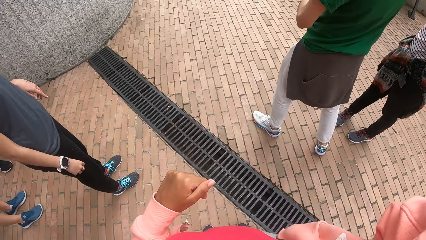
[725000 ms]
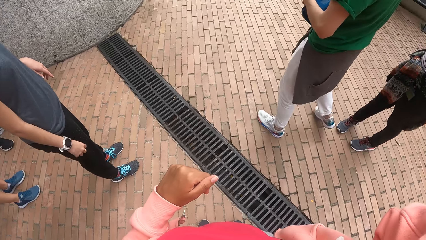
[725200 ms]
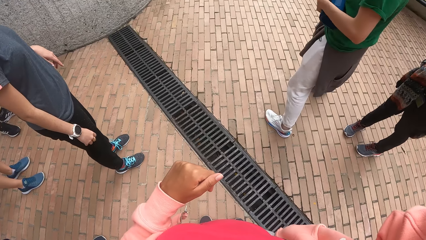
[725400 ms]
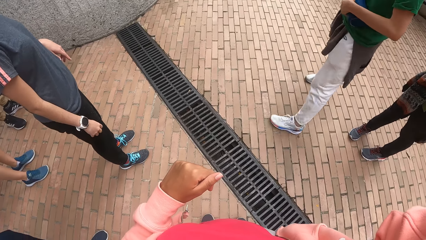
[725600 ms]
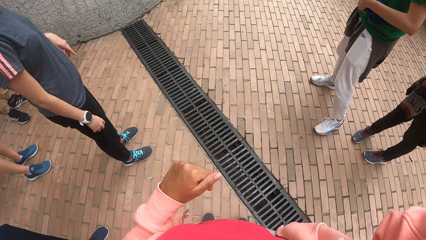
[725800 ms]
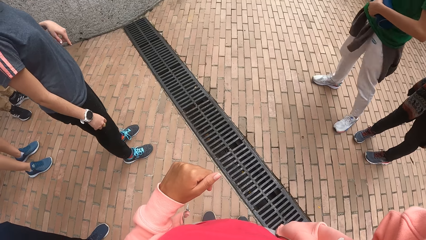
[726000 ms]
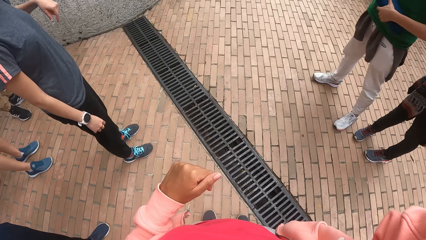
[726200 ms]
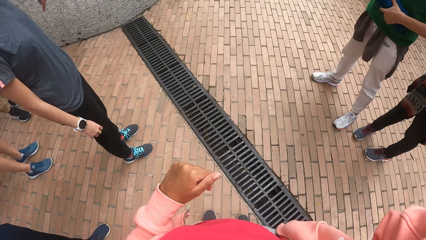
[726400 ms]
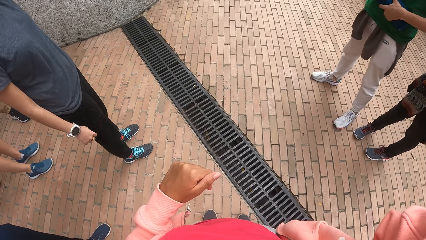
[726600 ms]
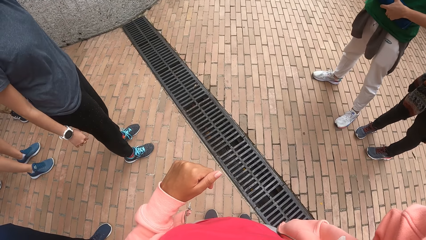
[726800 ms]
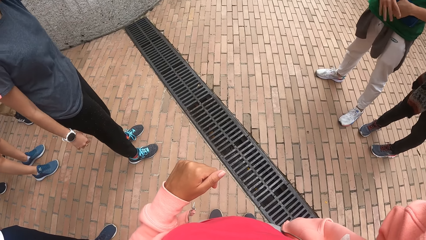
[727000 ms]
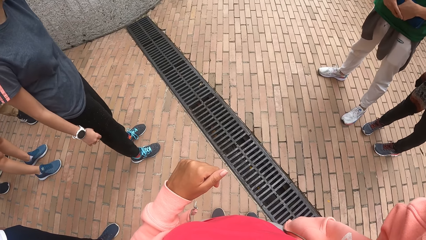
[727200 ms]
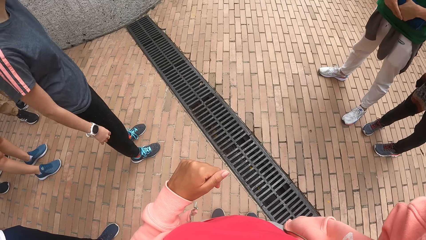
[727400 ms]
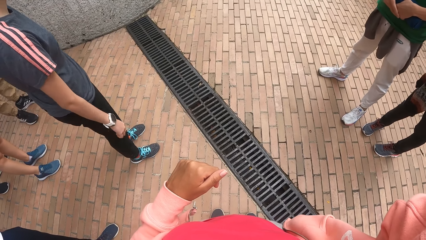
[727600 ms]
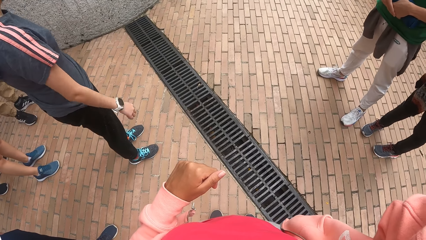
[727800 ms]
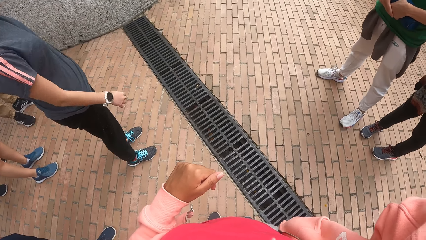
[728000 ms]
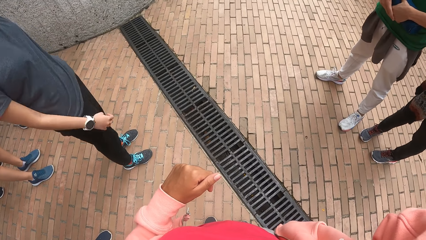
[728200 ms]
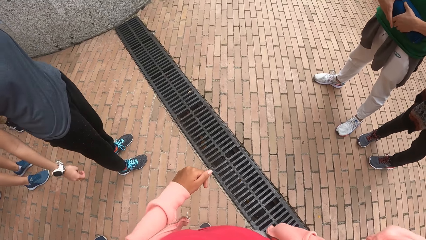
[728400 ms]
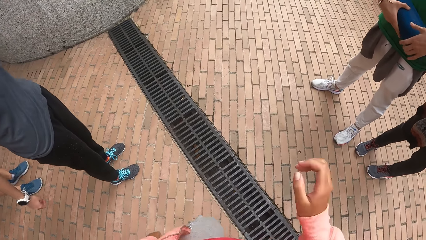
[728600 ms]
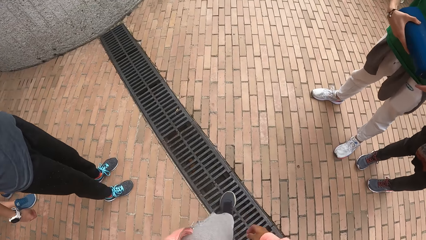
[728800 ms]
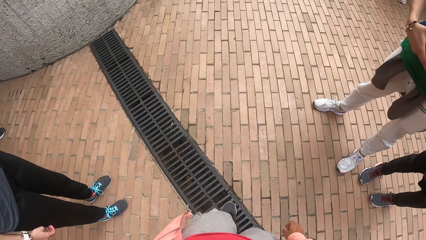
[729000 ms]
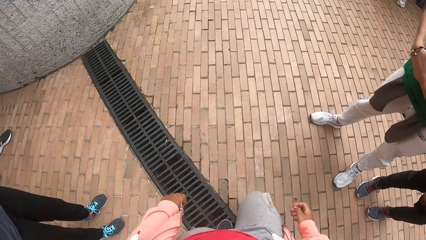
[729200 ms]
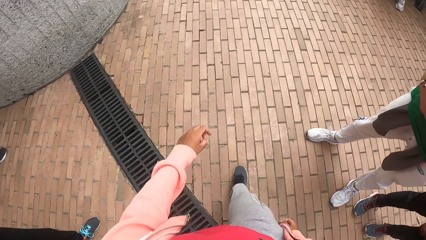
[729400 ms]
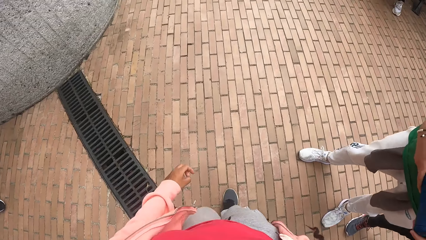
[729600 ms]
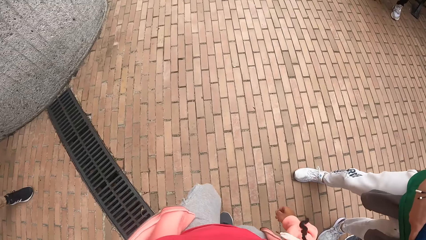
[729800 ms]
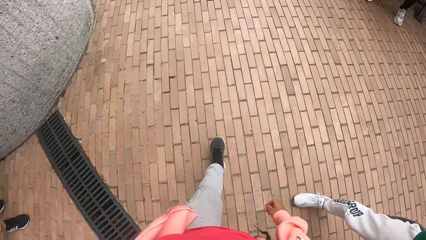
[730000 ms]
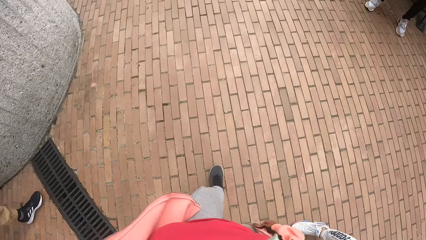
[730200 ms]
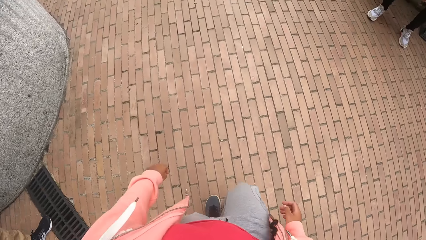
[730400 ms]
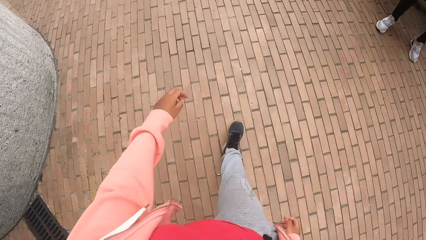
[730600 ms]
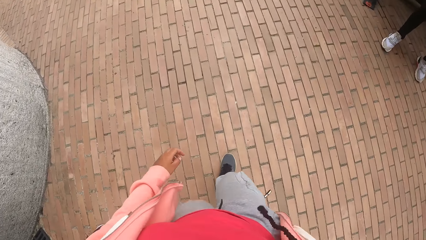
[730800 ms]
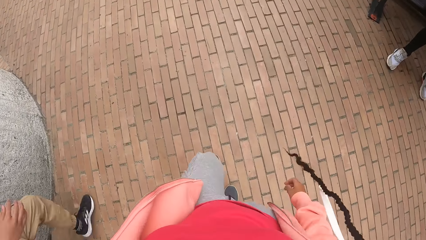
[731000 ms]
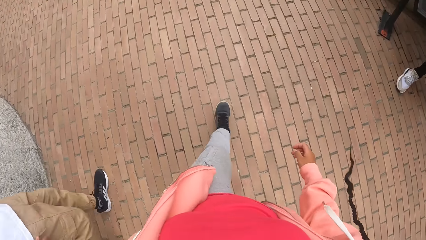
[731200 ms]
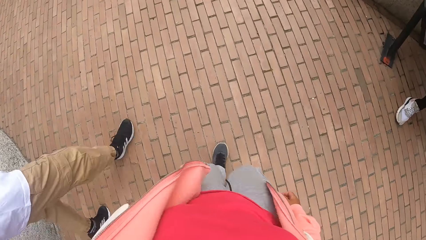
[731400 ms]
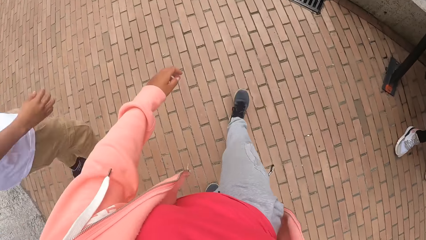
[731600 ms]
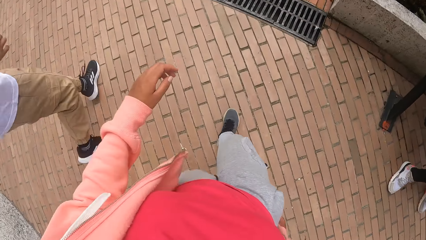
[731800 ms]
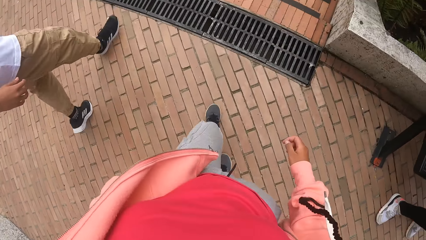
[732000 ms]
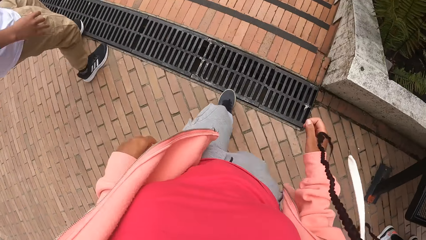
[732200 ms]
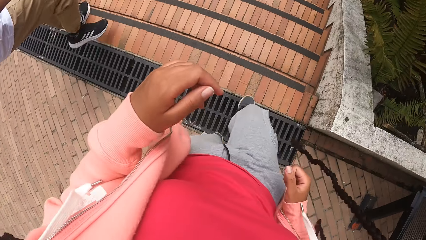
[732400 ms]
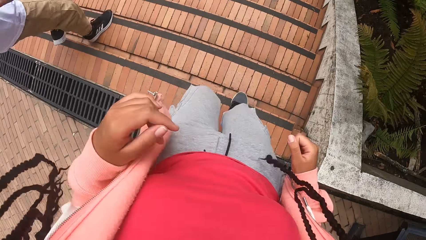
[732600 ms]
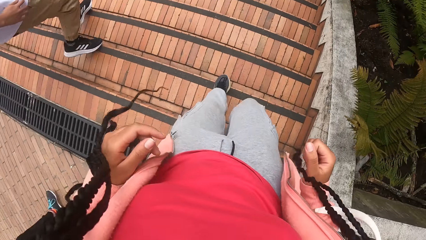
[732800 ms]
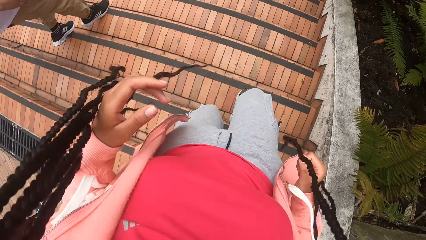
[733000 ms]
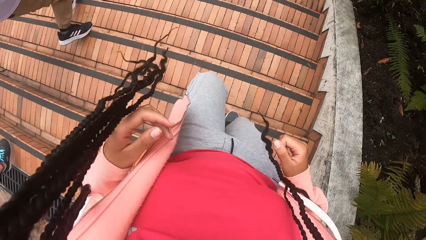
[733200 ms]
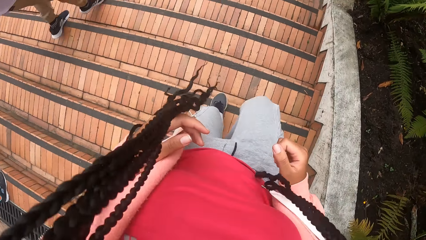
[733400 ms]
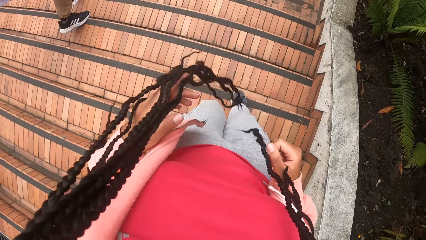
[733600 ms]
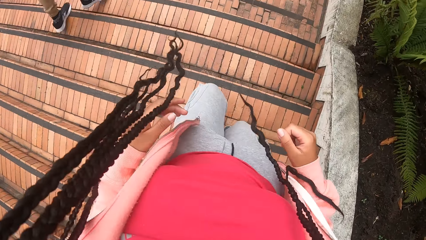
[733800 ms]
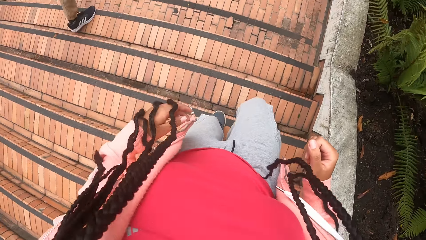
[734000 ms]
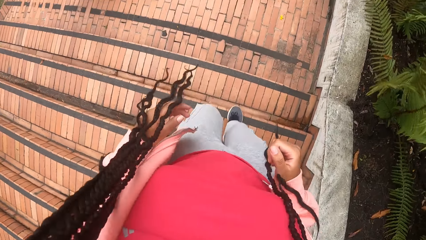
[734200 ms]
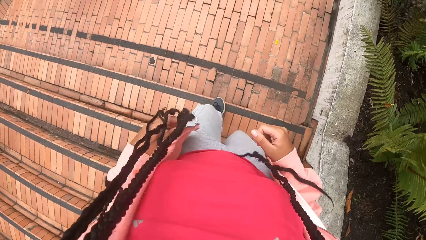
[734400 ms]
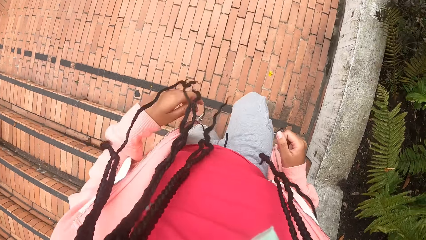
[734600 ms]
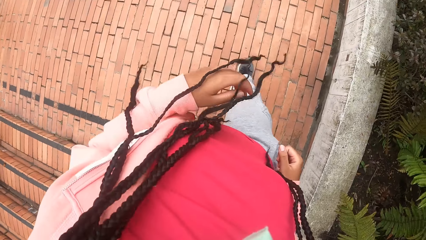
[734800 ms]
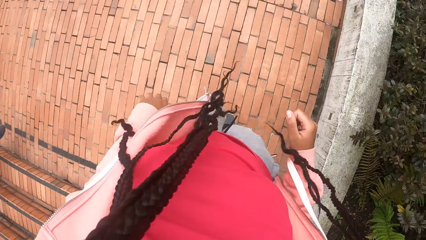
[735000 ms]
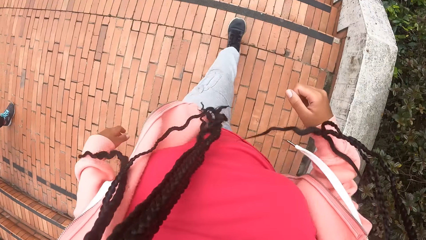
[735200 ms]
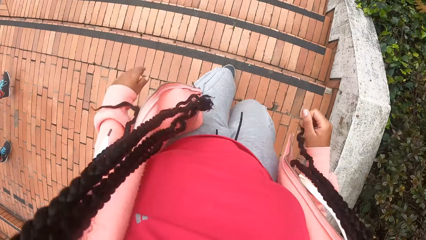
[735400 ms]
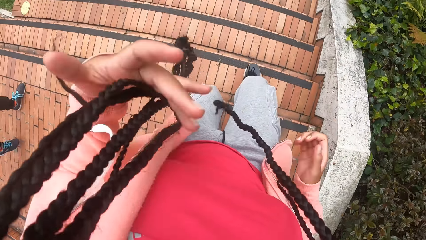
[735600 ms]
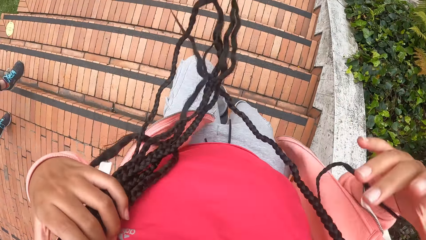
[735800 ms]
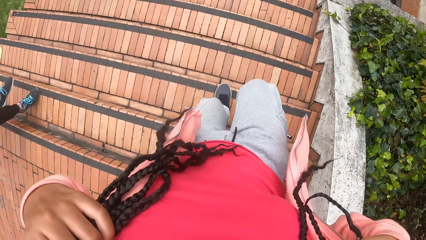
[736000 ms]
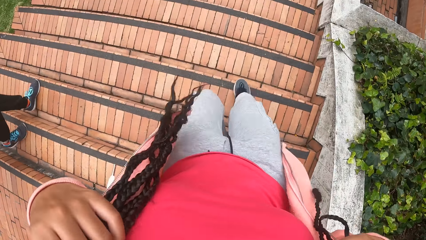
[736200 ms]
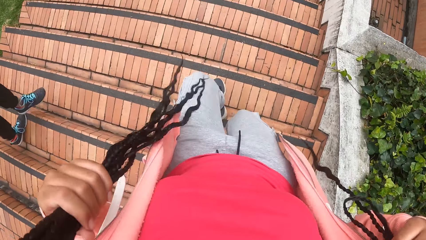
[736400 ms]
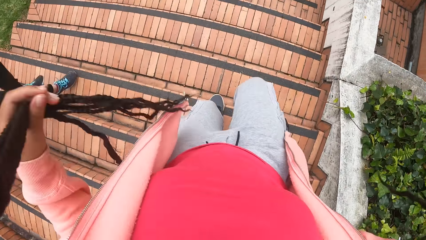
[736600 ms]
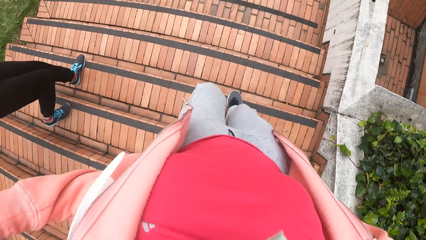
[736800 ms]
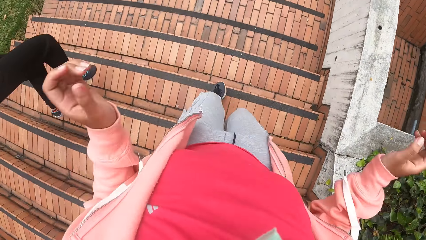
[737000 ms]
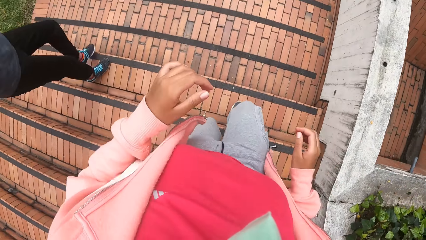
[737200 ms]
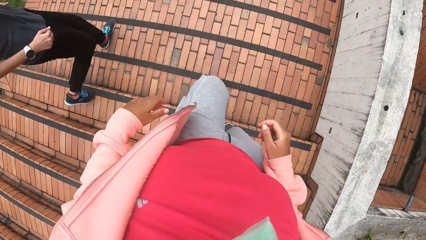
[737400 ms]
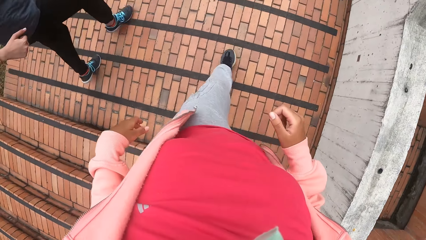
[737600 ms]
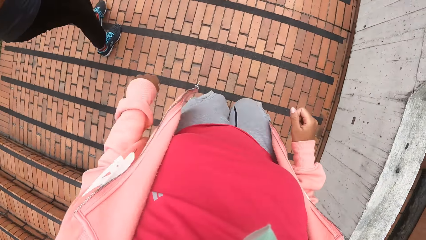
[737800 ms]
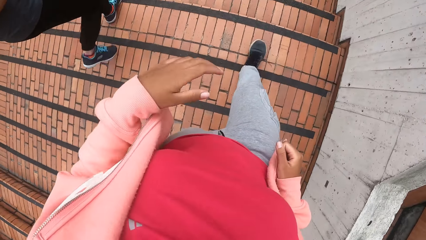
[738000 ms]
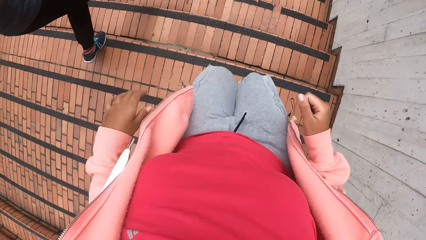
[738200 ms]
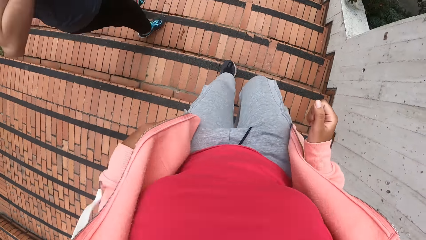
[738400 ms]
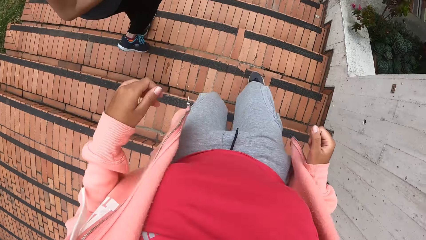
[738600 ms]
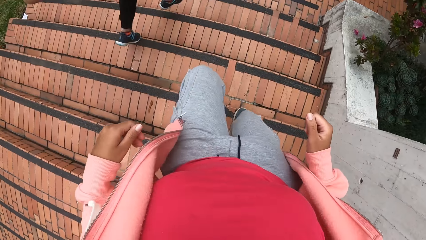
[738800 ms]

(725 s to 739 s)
The camera wearer jogs down a flight of stairs with the group of people. They walk down the stairs.

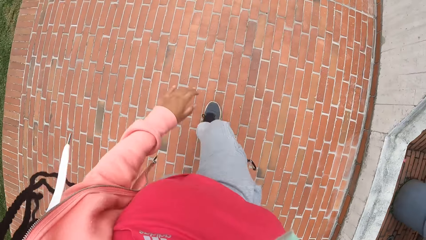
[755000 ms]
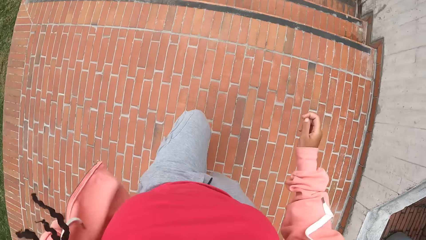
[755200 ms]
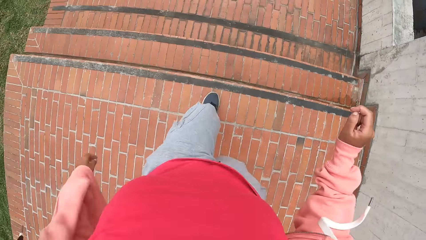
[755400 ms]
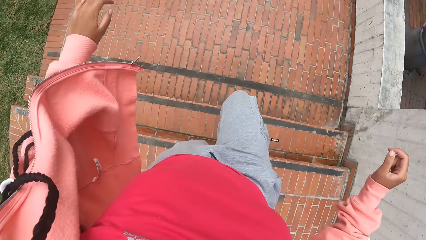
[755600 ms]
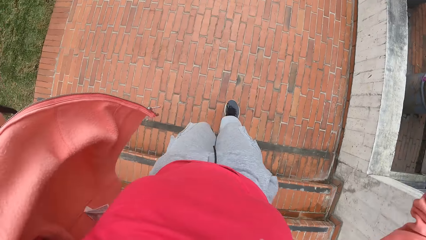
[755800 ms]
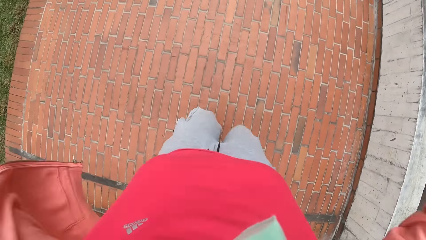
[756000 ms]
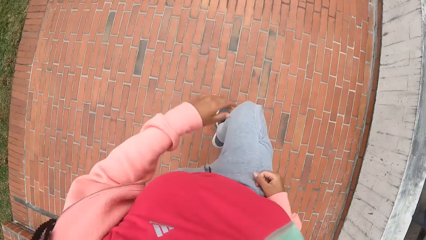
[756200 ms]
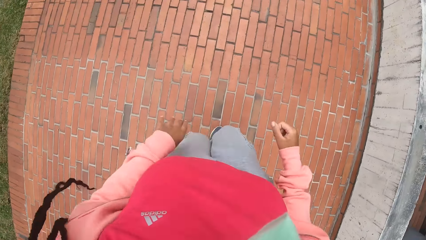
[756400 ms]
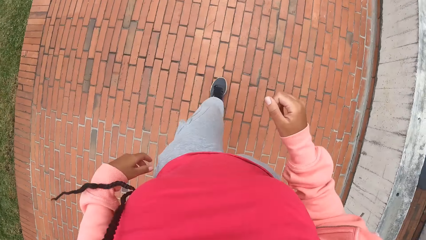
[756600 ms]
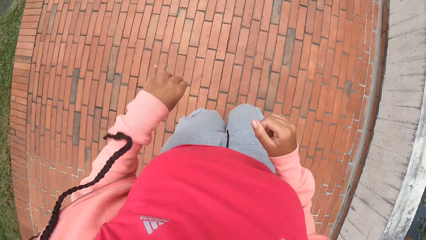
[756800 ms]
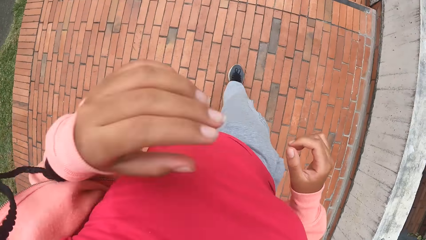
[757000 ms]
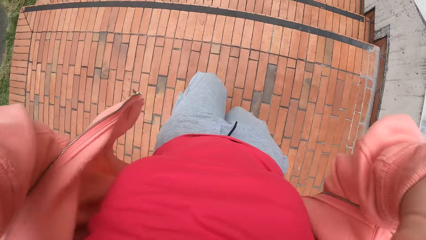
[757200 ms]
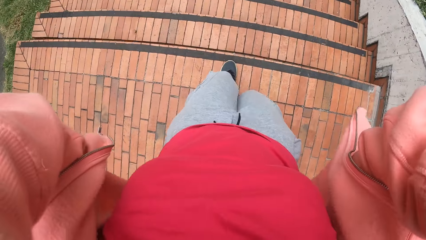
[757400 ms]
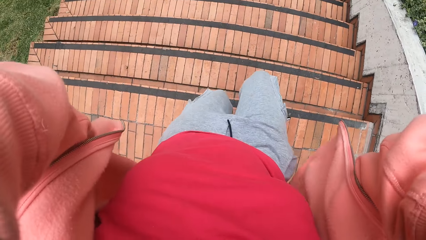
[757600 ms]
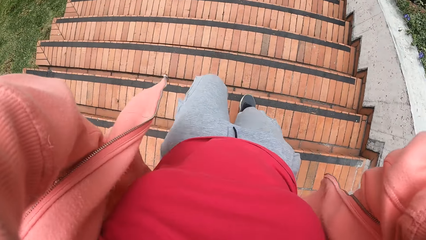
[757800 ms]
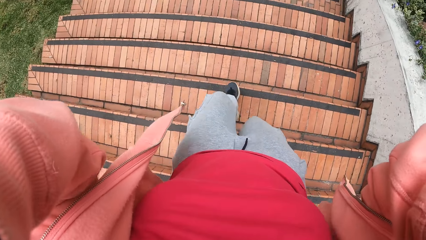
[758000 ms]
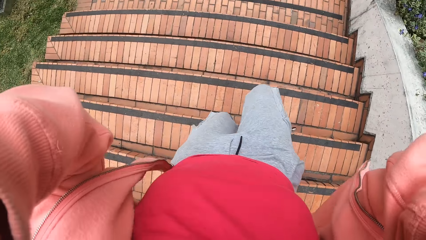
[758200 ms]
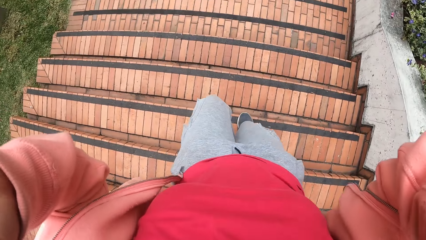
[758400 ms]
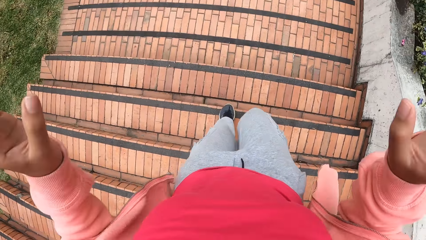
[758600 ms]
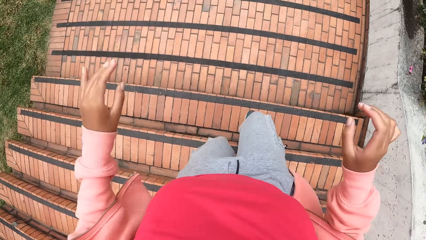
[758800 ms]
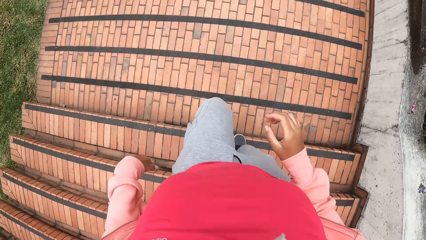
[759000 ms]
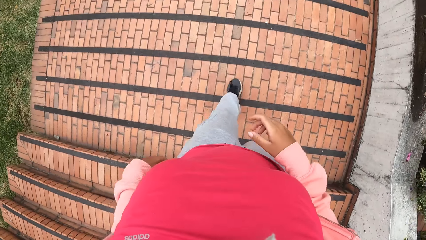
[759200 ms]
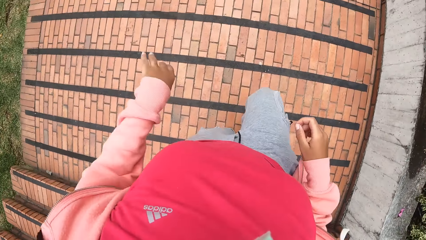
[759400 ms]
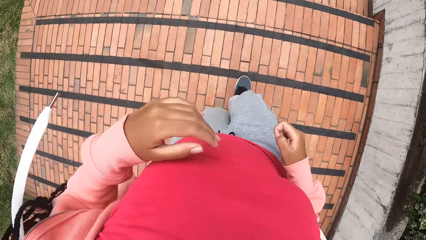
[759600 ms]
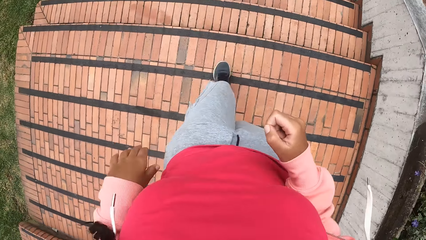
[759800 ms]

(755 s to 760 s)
The camera wearer touches her hair with her hands.
